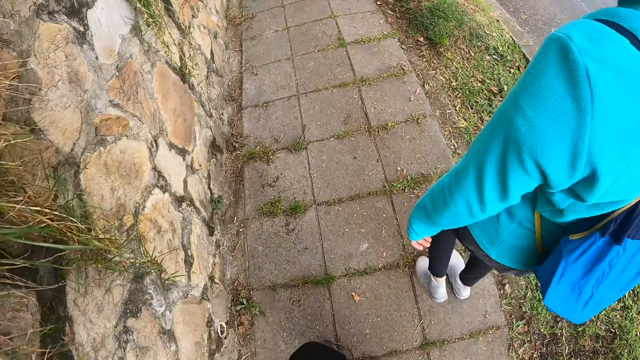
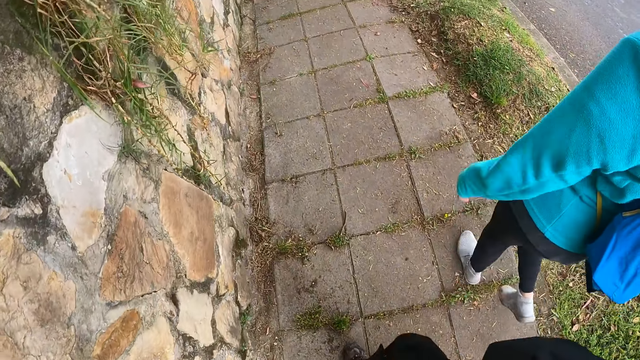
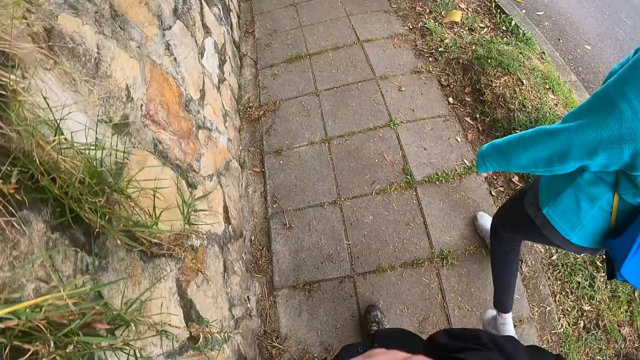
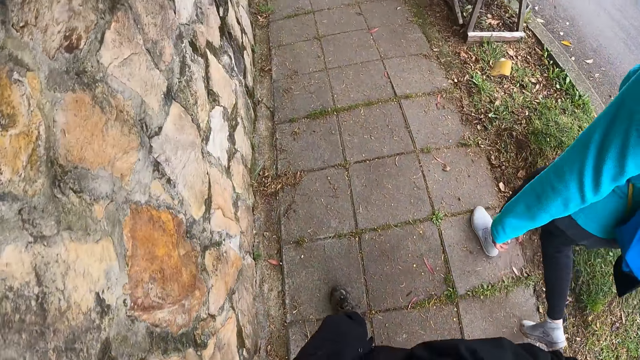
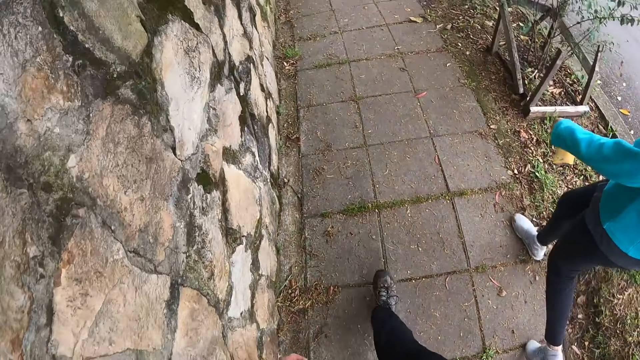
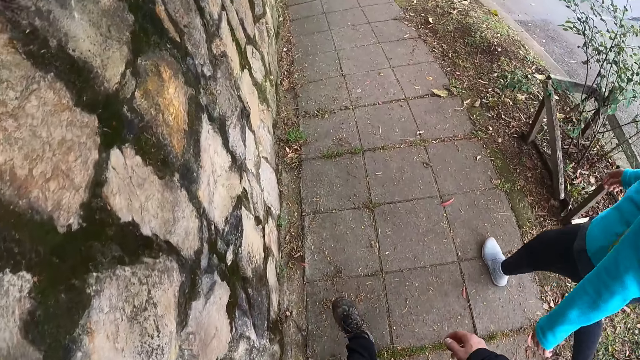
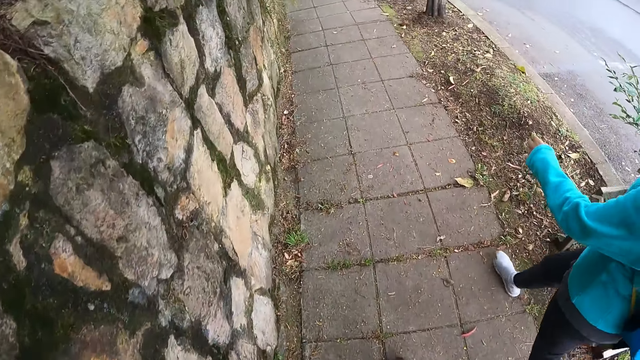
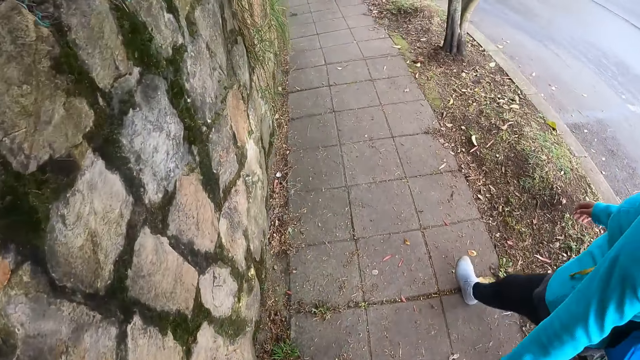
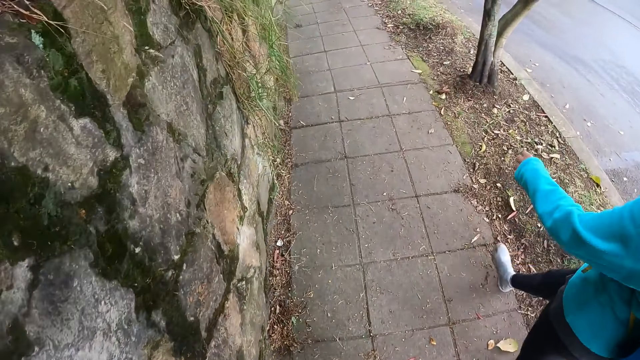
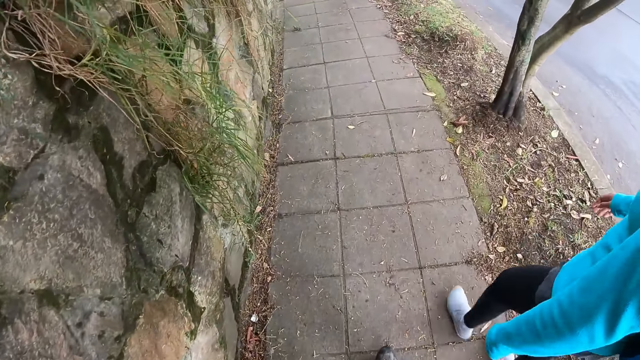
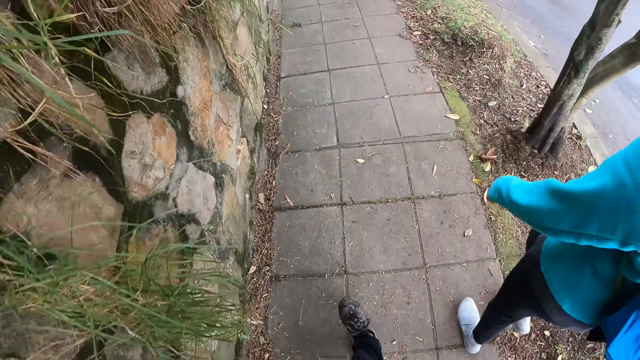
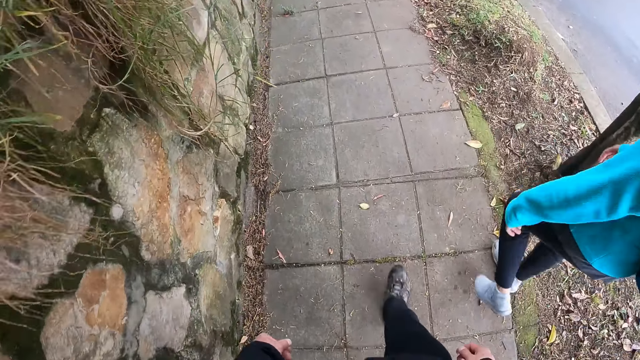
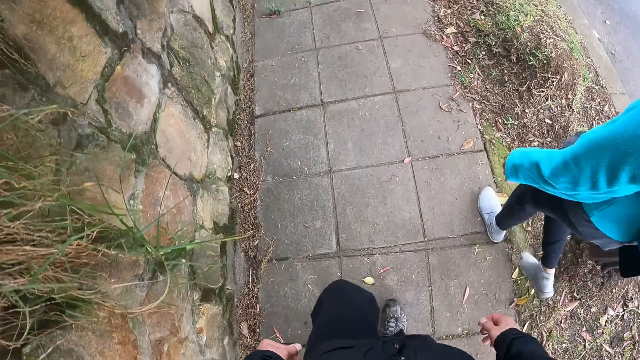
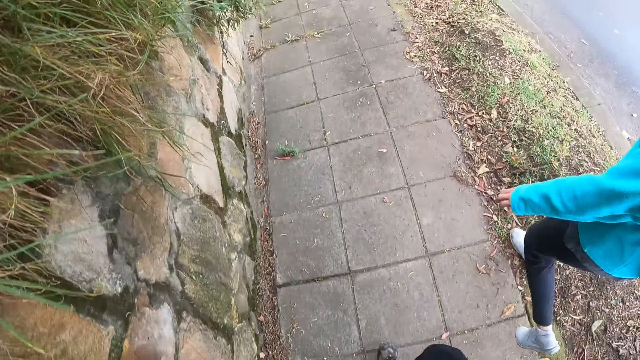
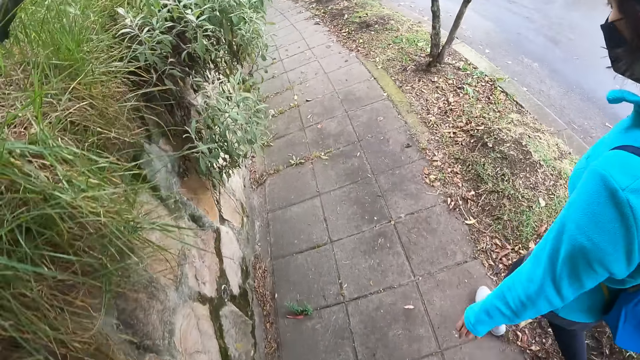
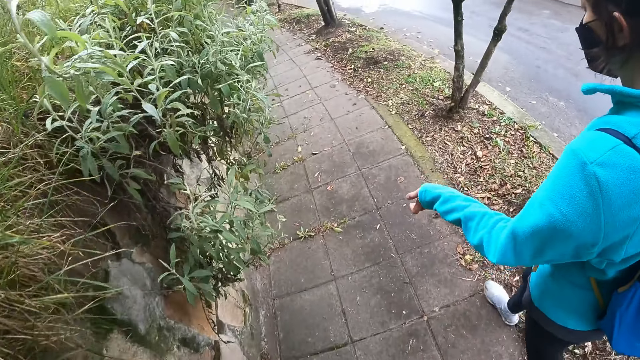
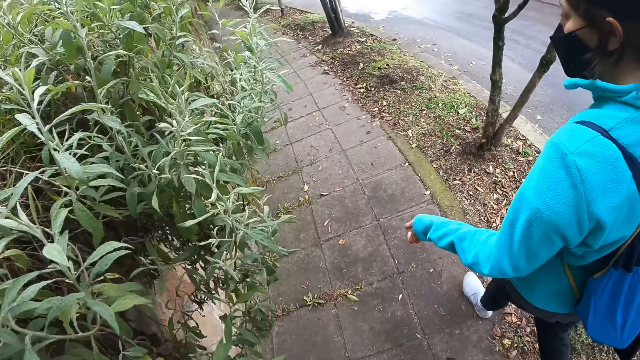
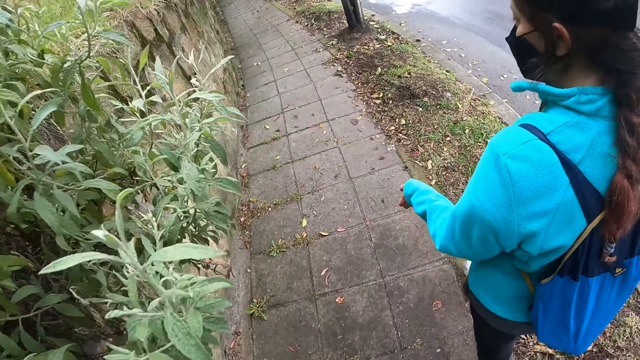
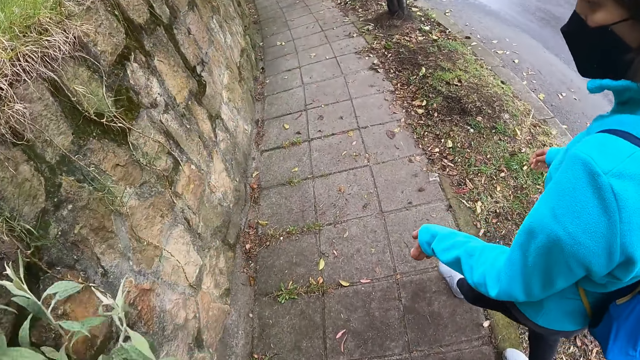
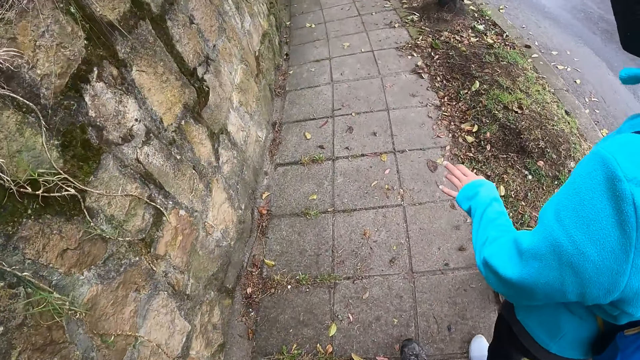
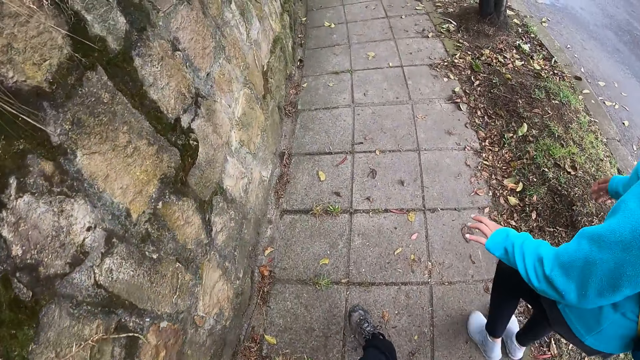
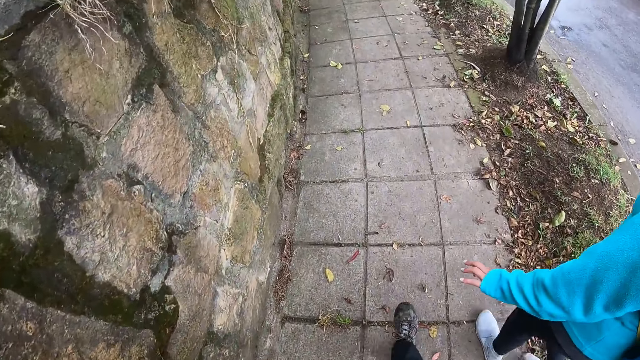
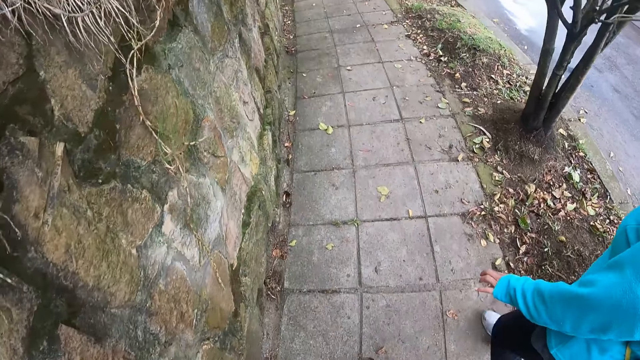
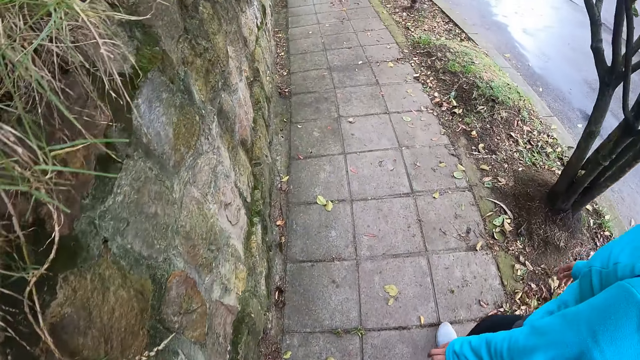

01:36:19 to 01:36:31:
The camera wearer holds his chin. He walks on a sidewalk. A lady interacts with the camera wearer.

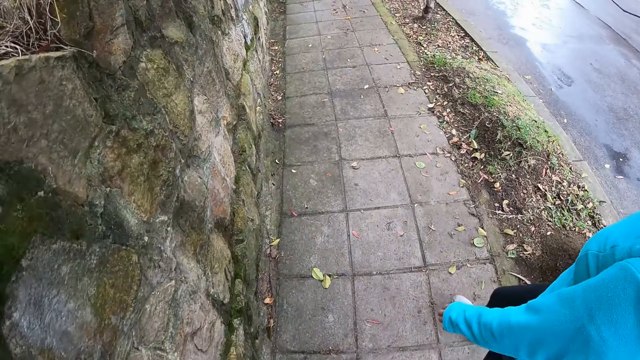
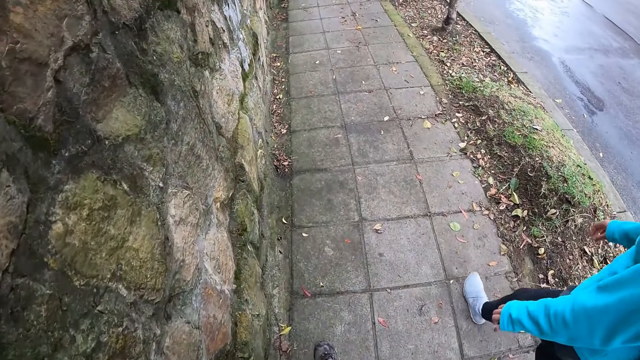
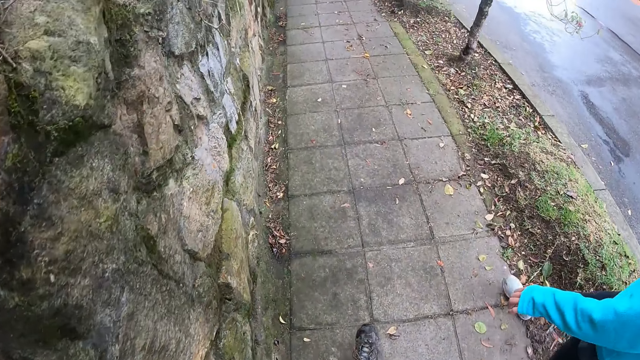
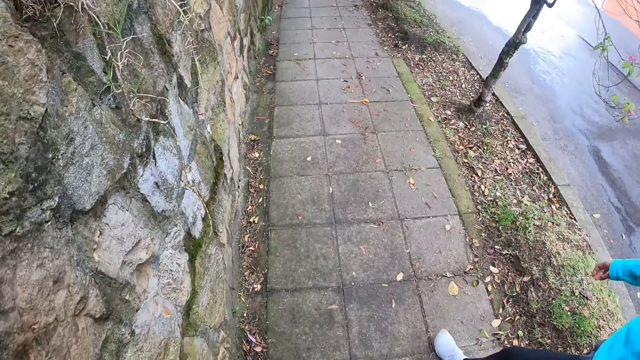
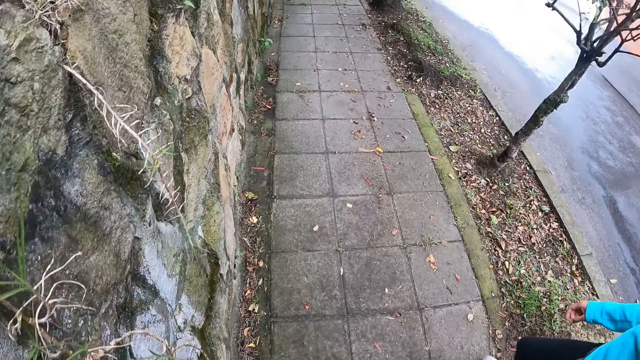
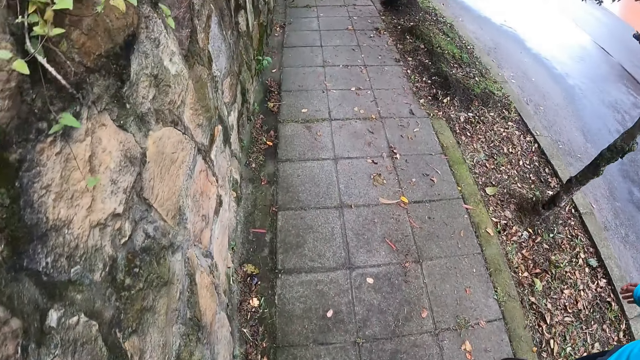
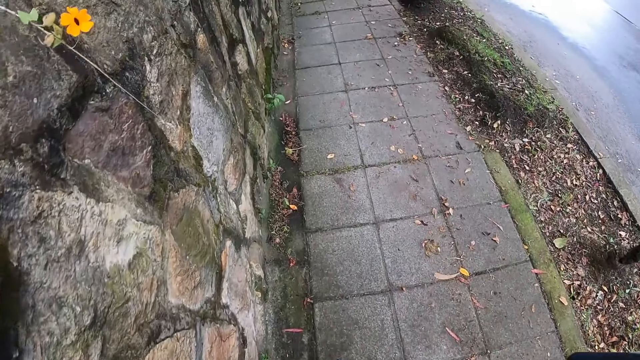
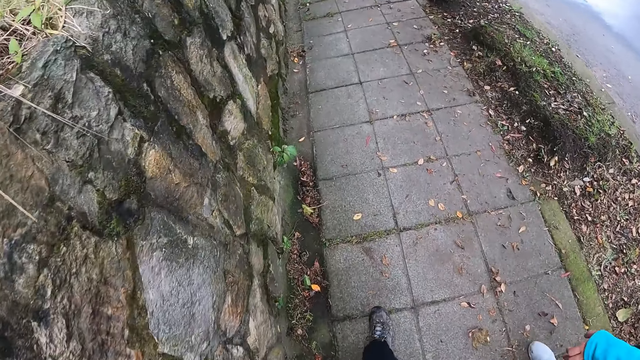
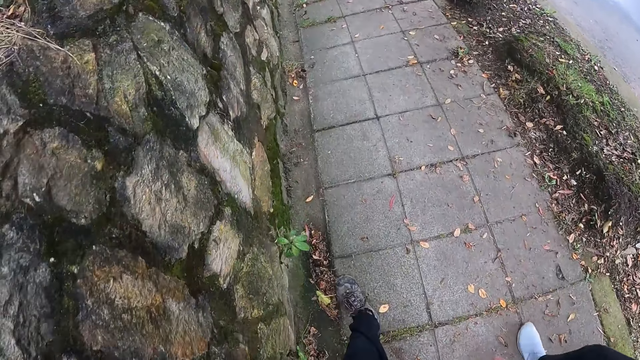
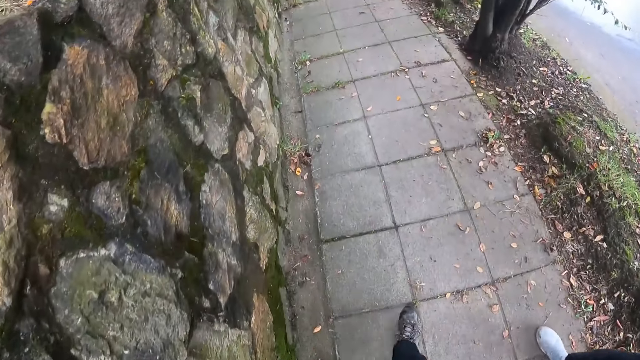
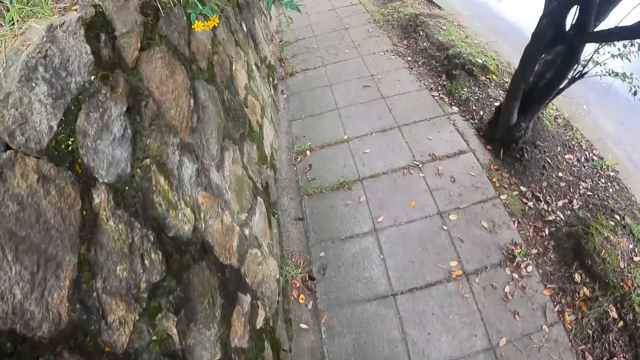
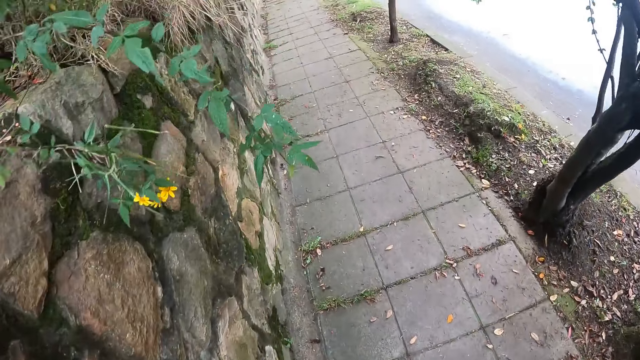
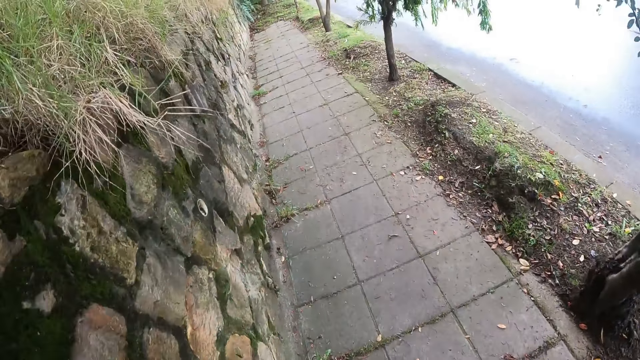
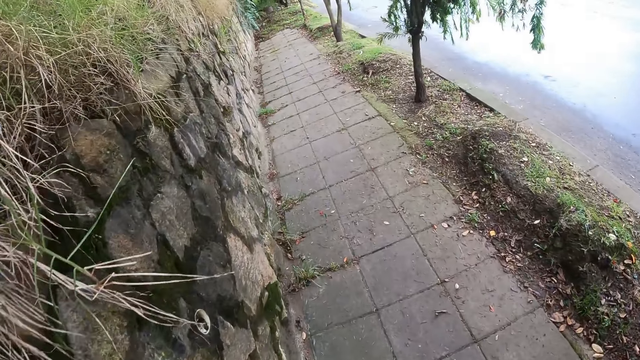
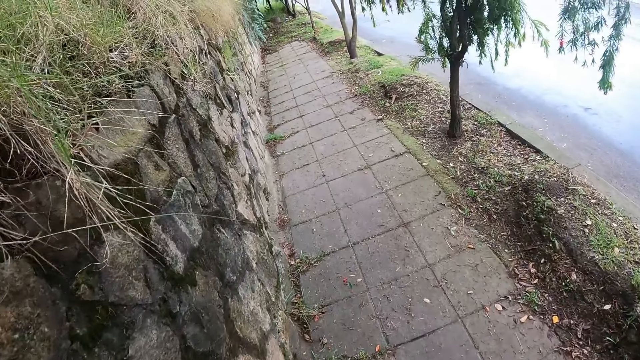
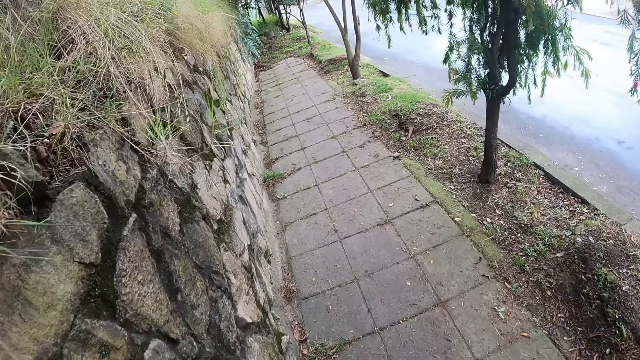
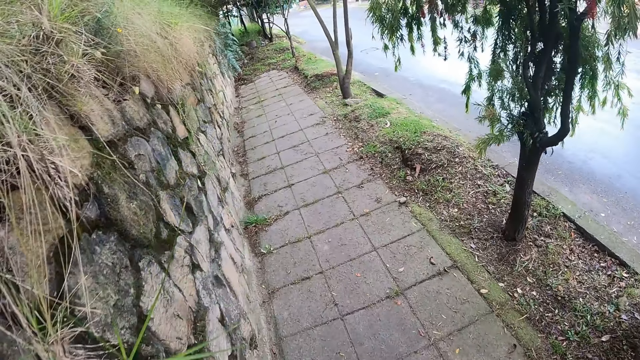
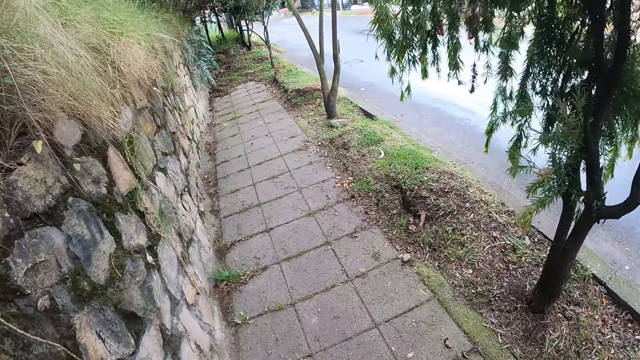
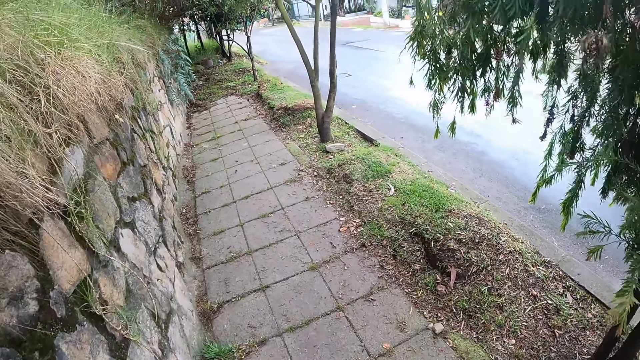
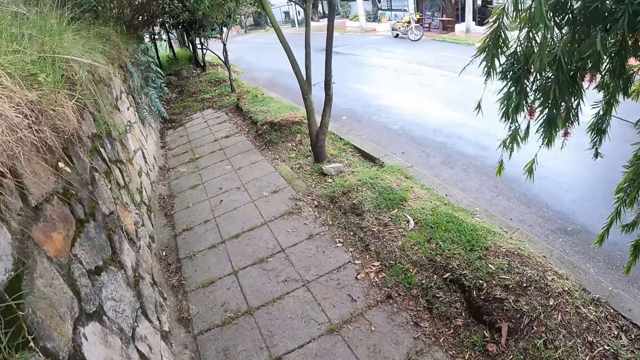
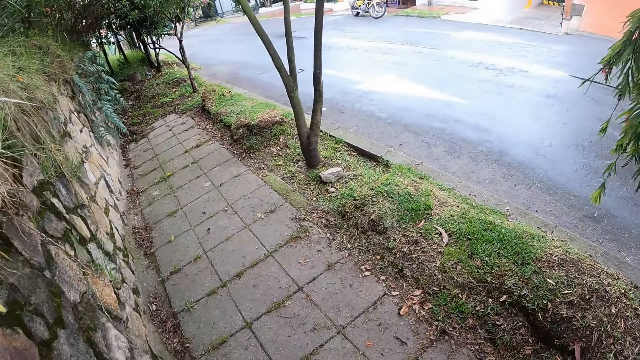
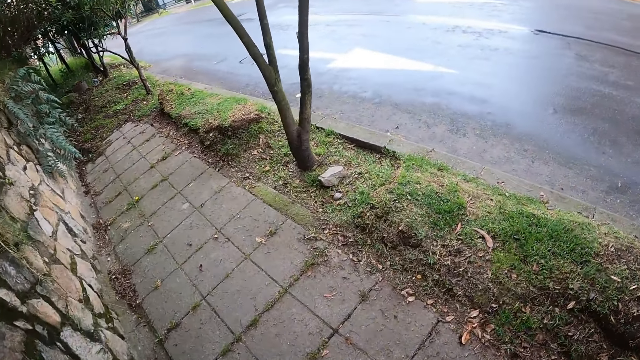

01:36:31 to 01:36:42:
A lady walks on a sidewalk. The camera wearer walks on the sidewalk.
